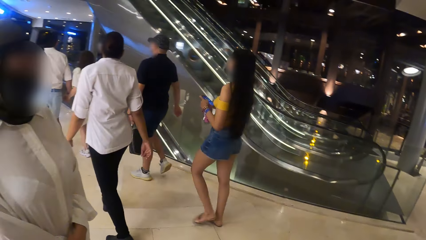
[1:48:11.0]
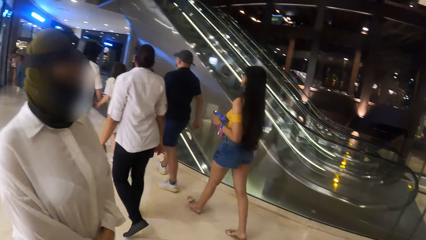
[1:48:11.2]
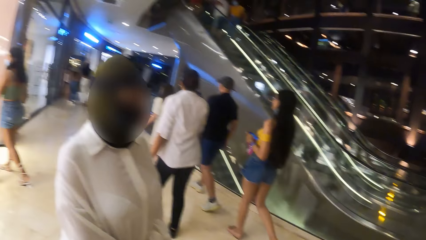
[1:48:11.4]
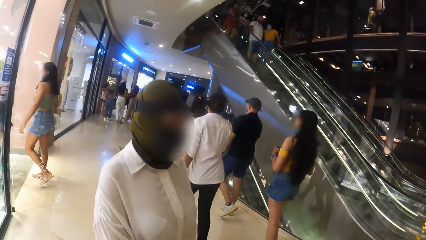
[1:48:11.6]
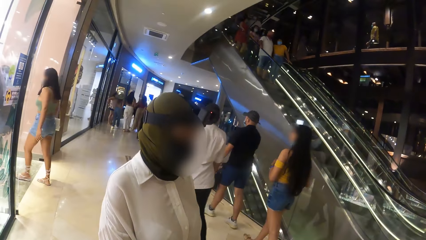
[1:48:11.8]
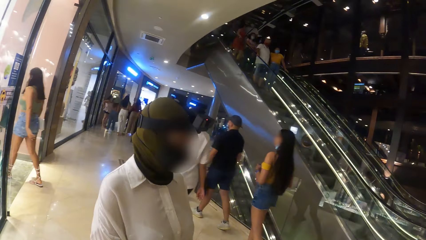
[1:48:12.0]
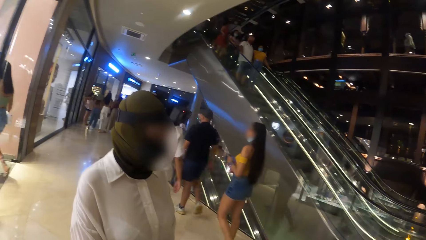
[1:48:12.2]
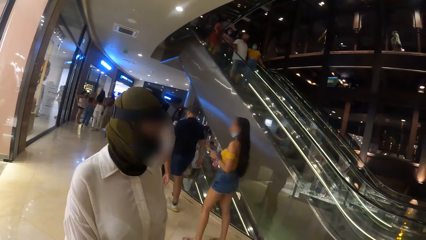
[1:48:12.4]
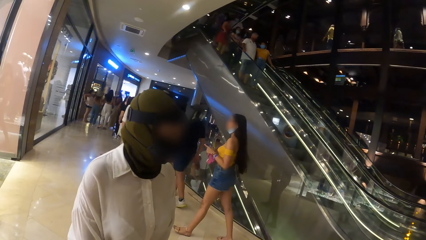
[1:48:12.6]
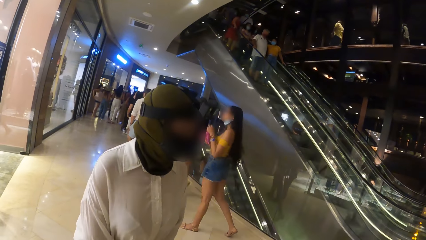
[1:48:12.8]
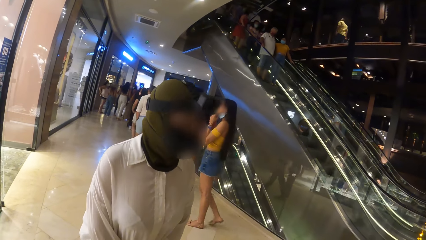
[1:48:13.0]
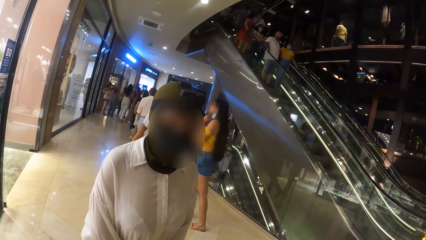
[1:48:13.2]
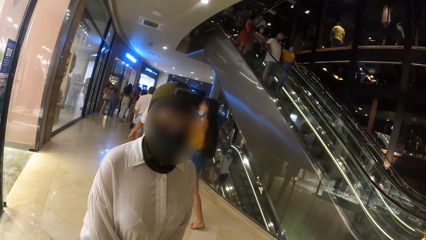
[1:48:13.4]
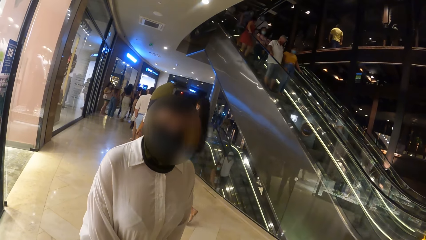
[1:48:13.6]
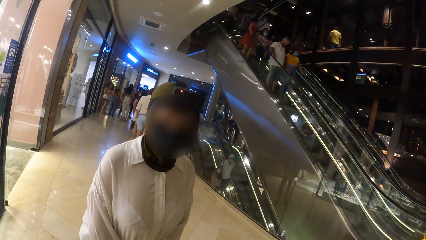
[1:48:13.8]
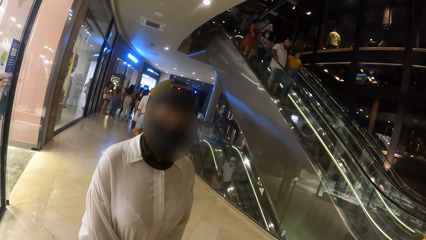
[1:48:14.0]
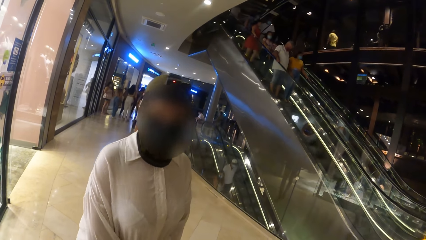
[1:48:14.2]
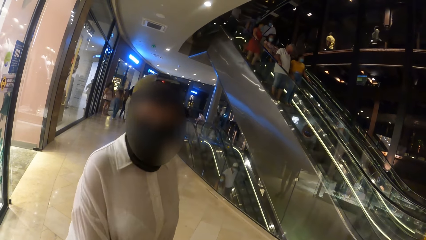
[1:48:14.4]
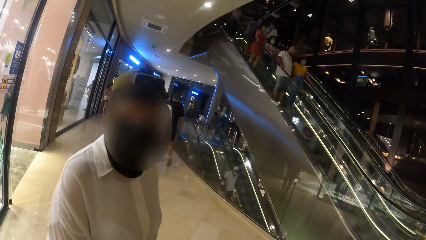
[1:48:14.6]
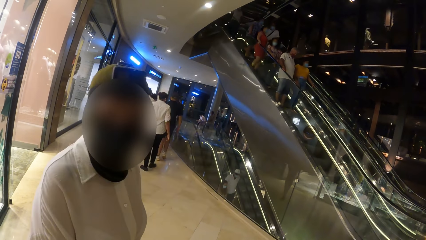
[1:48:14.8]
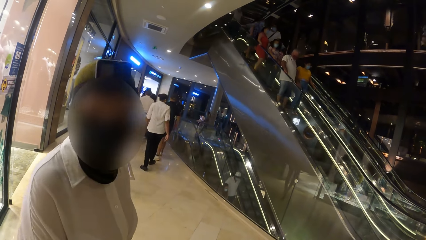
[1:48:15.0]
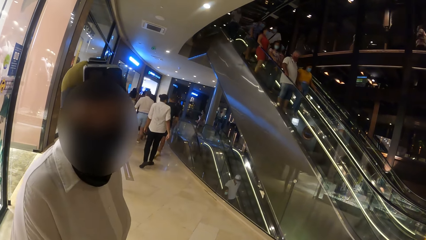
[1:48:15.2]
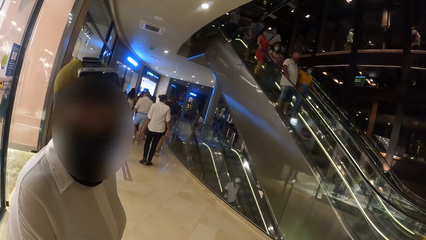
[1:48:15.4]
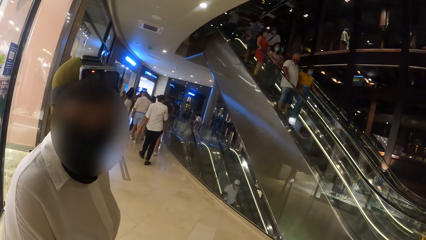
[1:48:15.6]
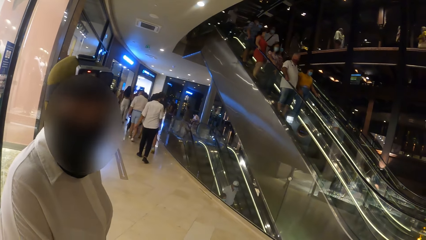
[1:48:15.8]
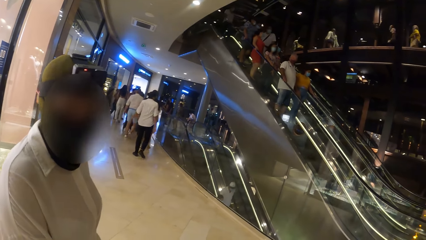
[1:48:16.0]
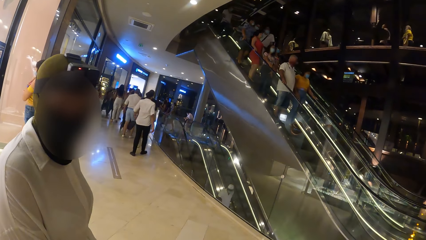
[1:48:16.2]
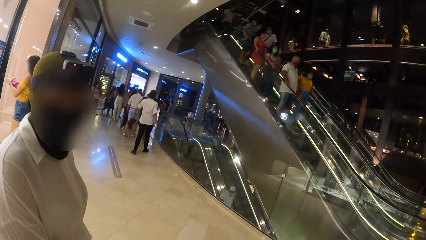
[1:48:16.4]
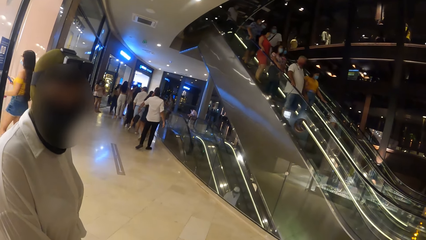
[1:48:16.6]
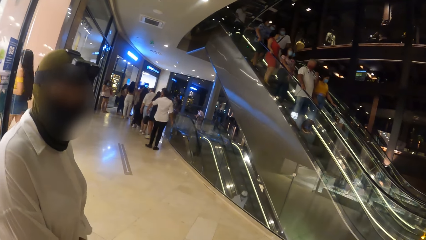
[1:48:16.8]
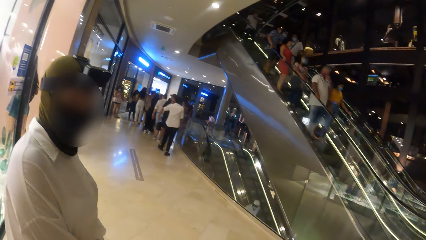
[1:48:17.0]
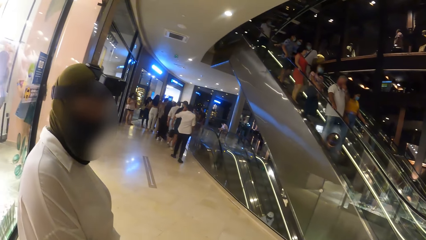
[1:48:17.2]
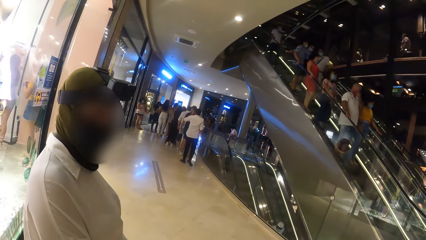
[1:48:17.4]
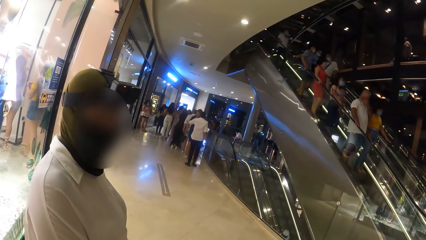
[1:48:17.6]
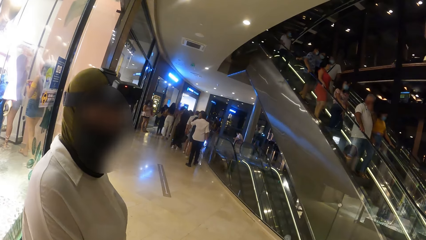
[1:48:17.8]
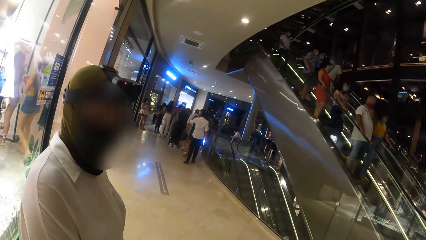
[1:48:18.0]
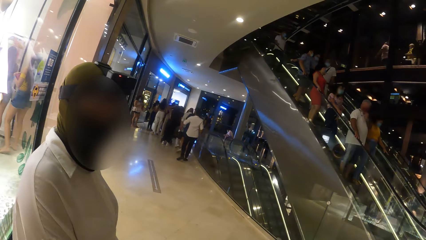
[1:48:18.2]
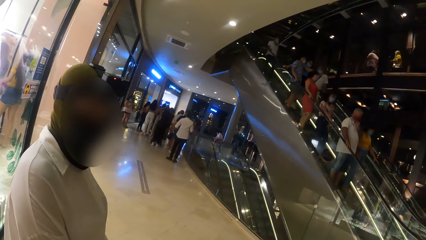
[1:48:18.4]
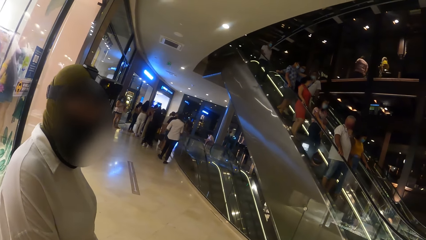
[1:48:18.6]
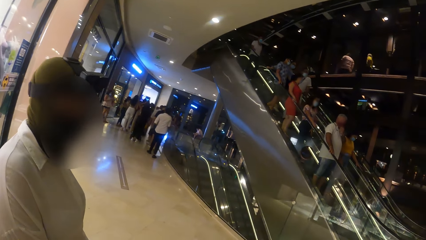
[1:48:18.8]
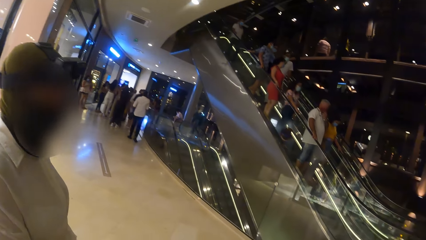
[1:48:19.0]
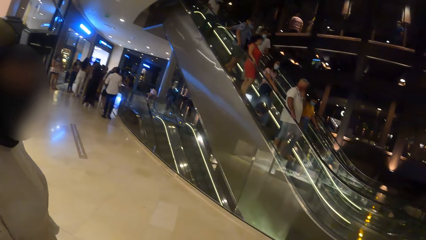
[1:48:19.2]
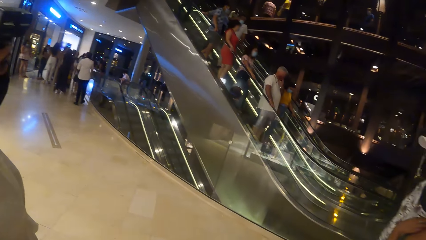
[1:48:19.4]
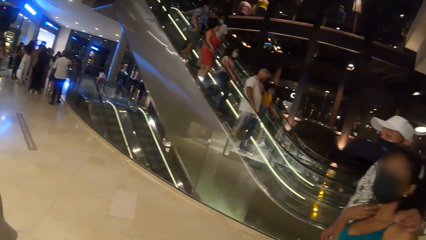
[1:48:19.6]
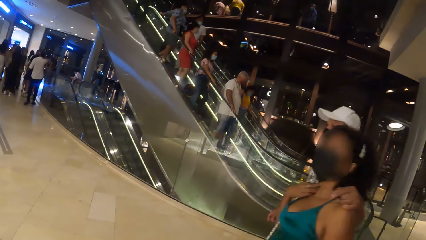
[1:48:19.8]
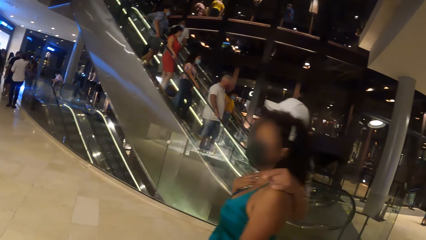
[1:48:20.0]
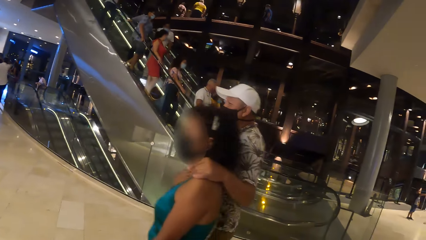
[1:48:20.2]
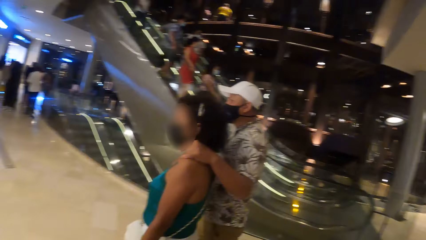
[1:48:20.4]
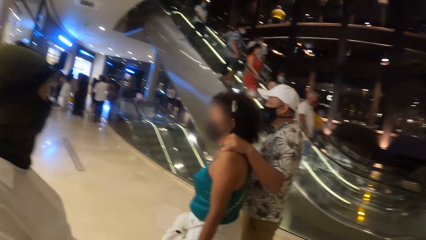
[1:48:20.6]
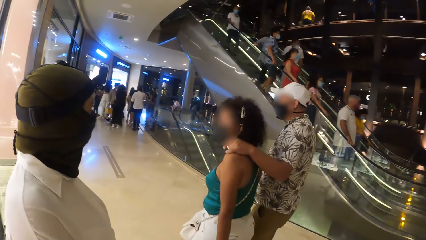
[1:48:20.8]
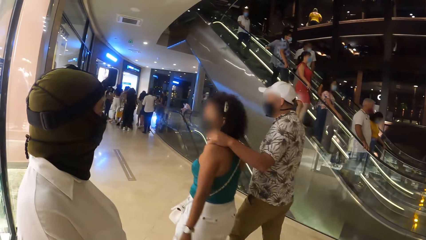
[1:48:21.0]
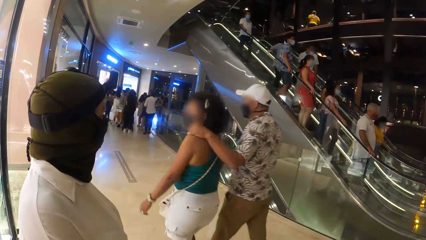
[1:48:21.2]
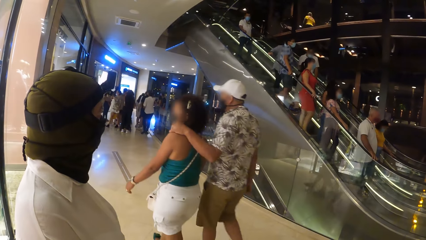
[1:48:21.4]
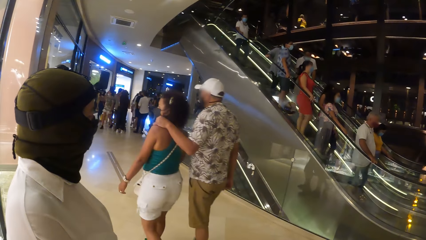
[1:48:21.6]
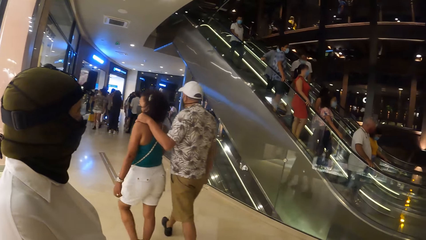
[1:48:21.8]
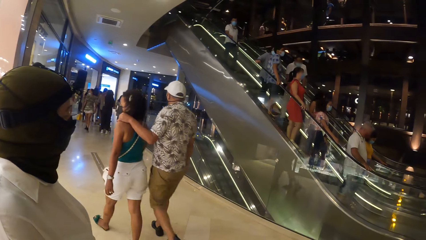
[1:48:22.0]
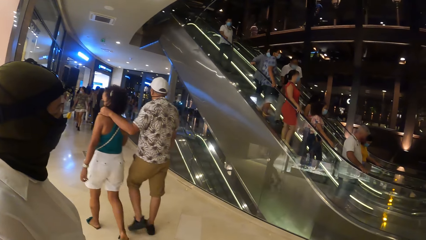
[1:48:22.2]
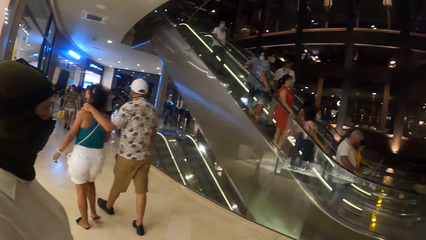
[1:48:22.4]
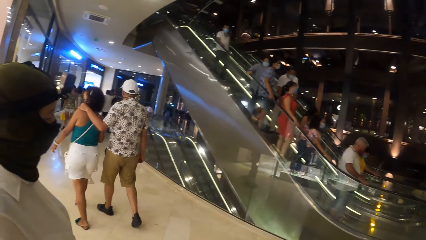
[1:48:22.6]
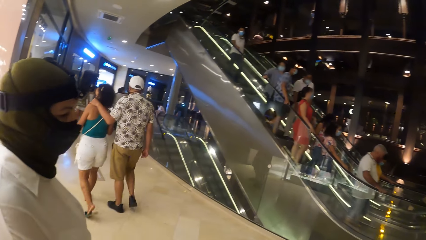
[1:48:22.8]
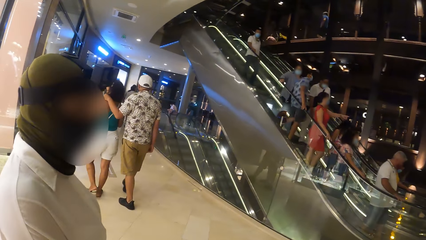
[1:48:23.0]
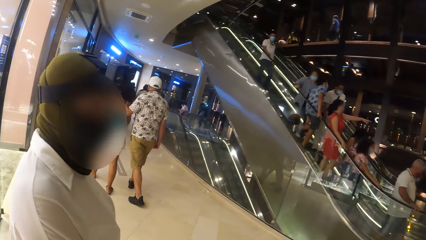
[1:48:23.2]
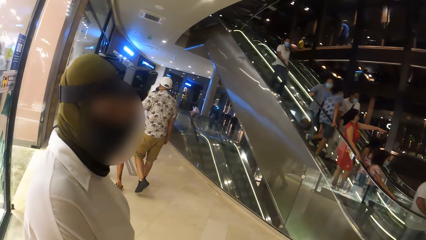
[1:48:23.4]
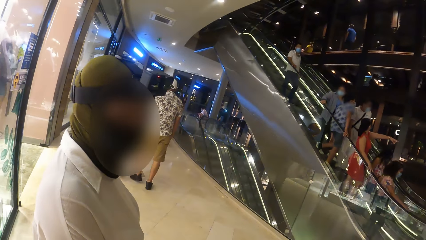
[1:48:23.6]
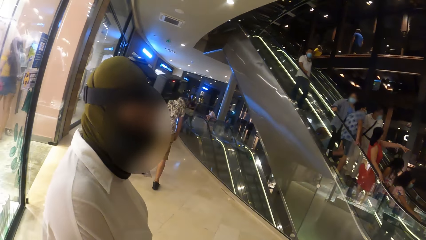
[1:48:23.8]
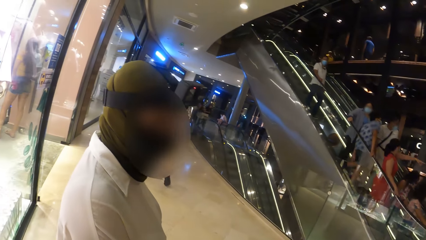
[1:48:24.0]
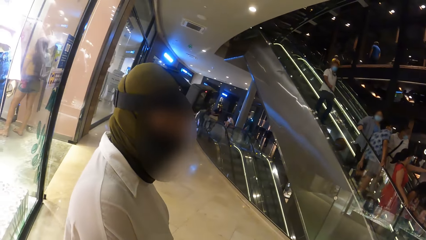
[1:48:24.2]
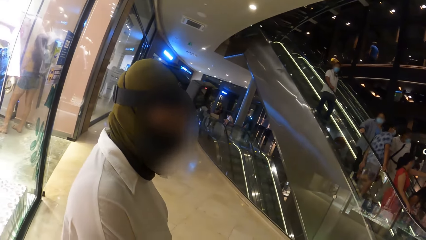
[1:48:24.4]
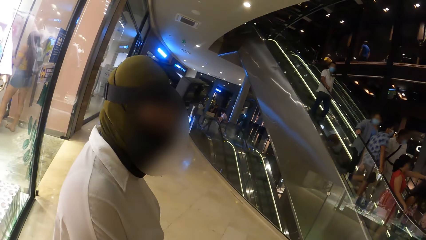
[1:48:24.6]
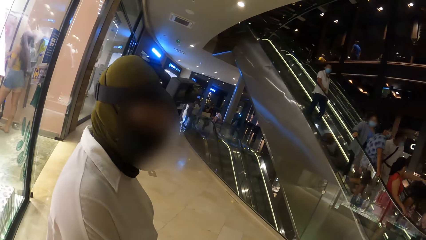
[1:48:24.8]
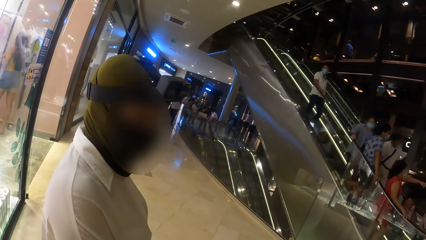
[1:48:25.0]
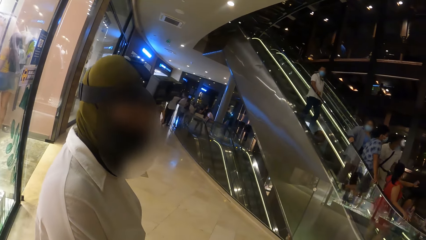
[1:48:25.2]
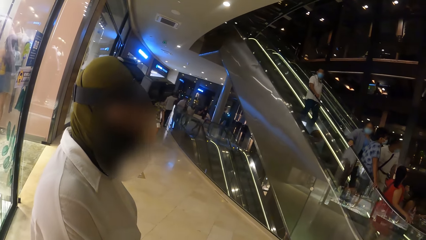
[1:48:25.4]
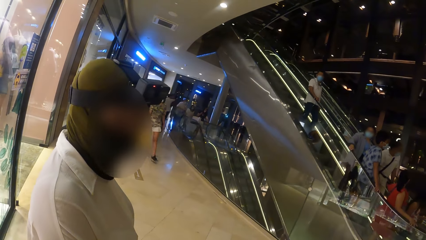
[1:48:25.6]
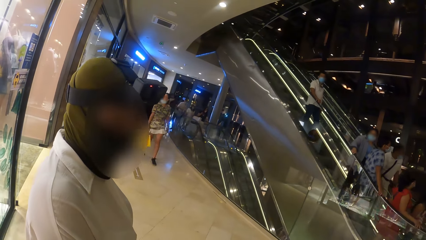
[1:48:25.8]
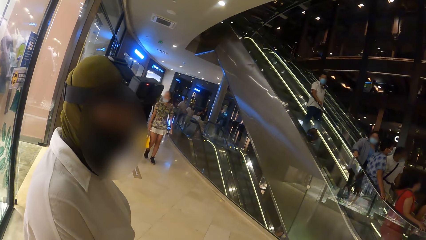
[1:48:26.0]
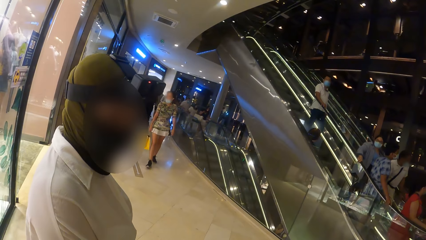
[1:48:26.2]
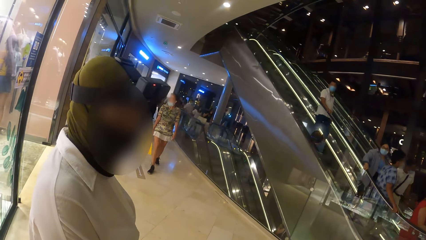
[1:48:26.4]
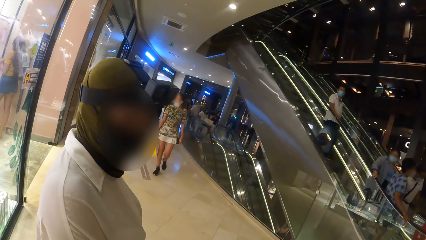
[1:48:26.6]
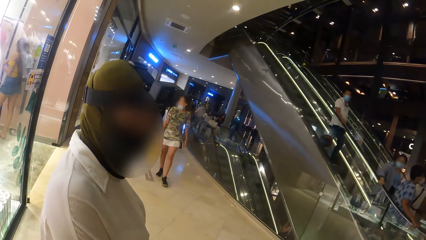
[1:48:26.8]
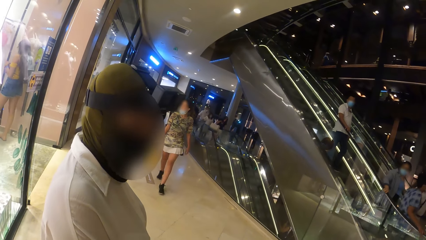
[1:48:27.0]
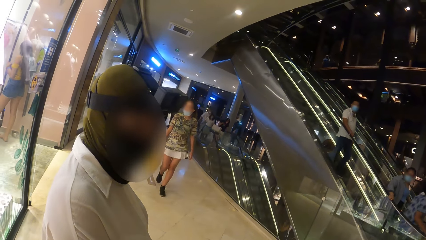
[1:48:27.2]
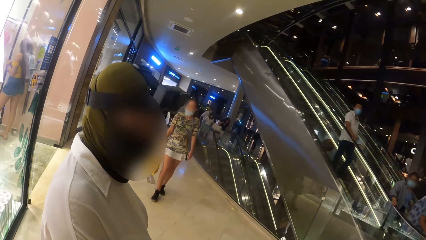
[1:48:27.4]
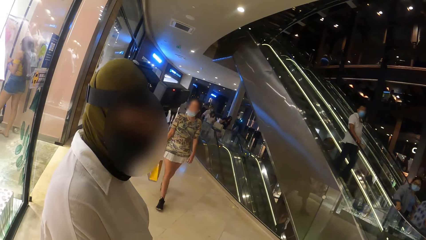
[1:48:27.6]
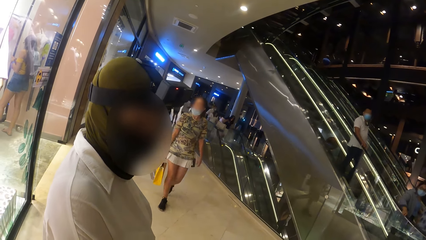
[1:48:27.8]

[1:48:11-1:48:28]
The woman interacts with the camera wearer. The woman dialogues with the camera wearer. A person moves around. Another person moves around. Seven other people descend the elevator.
